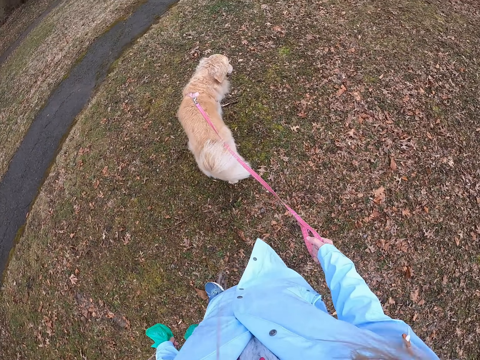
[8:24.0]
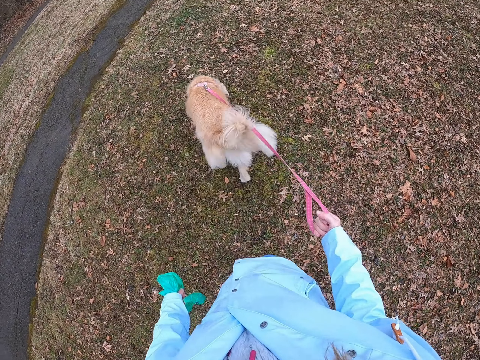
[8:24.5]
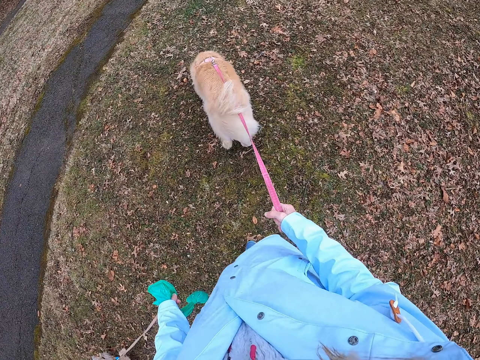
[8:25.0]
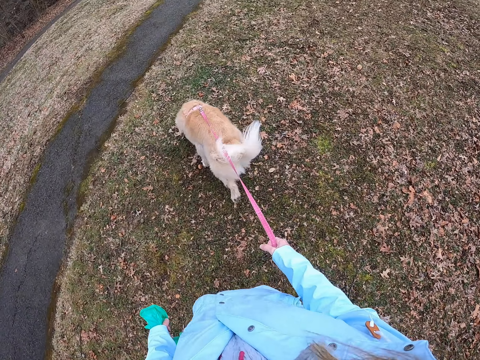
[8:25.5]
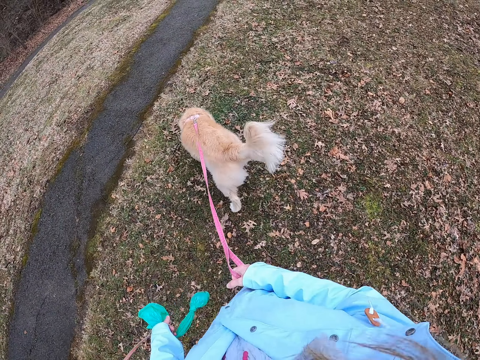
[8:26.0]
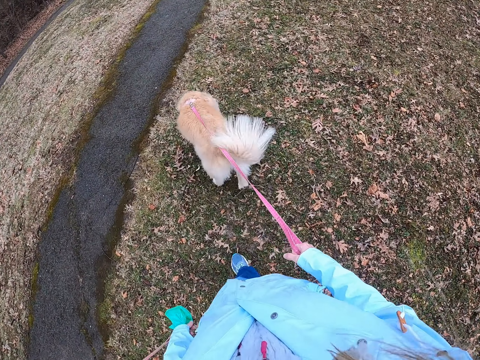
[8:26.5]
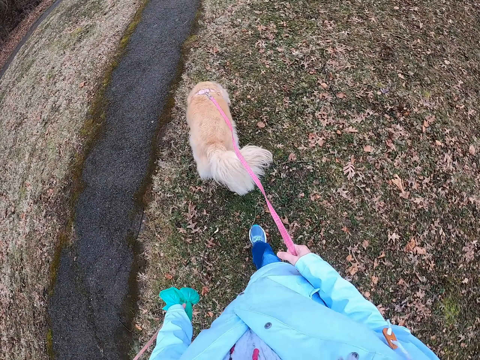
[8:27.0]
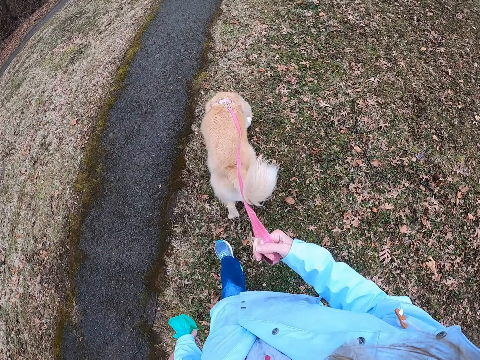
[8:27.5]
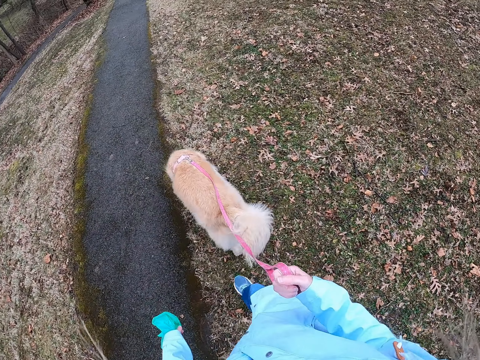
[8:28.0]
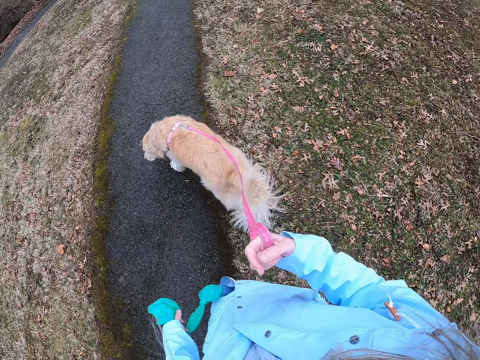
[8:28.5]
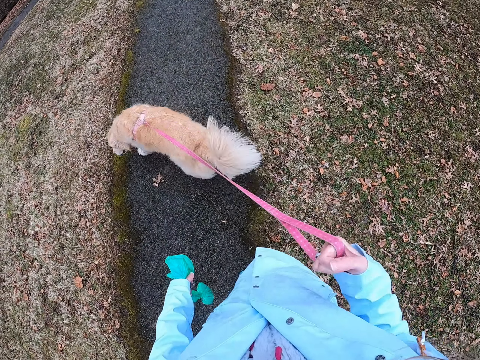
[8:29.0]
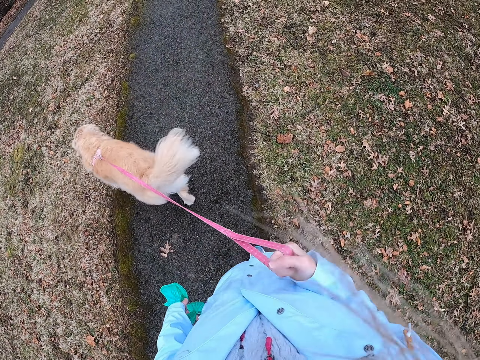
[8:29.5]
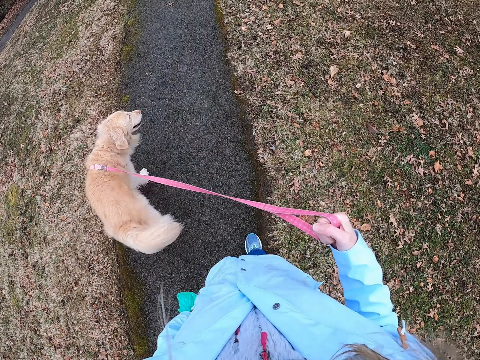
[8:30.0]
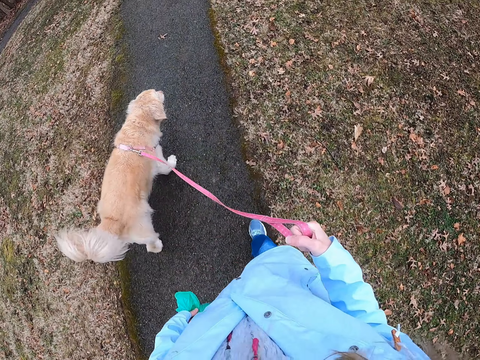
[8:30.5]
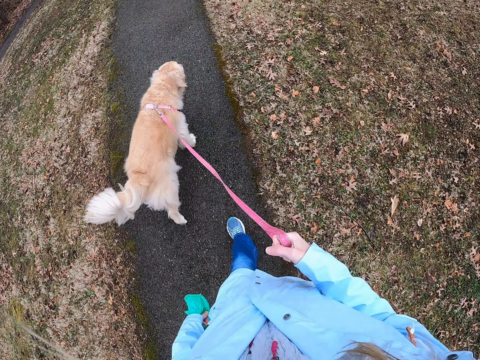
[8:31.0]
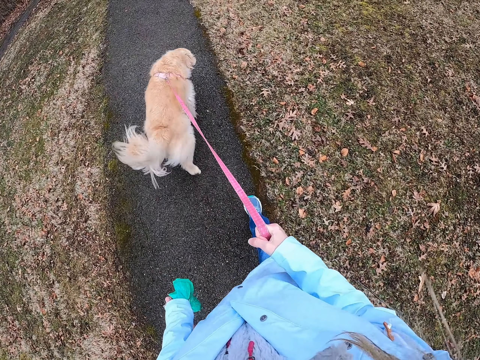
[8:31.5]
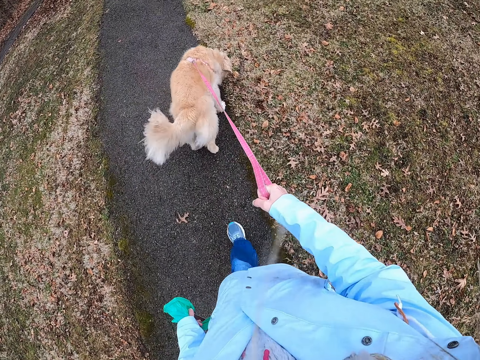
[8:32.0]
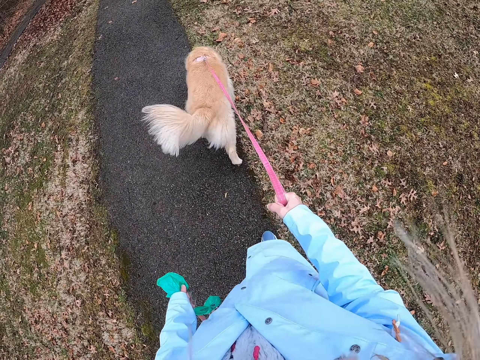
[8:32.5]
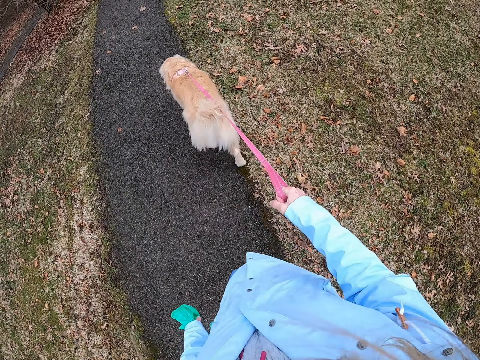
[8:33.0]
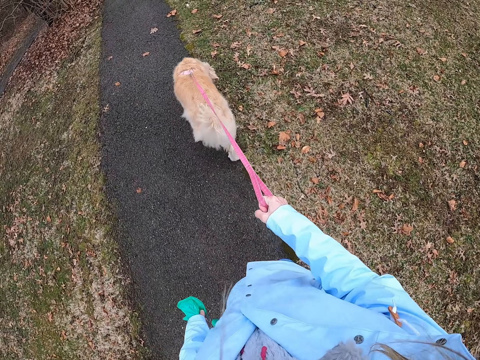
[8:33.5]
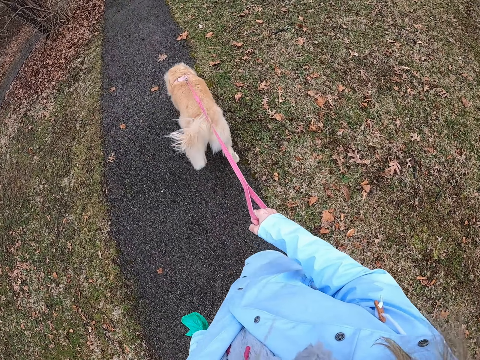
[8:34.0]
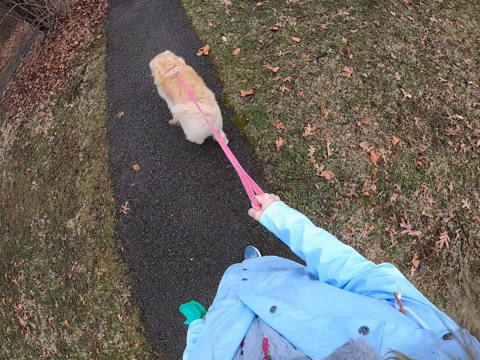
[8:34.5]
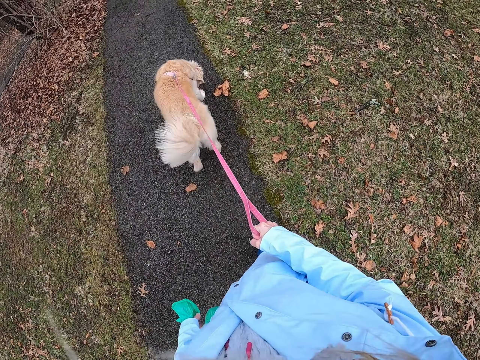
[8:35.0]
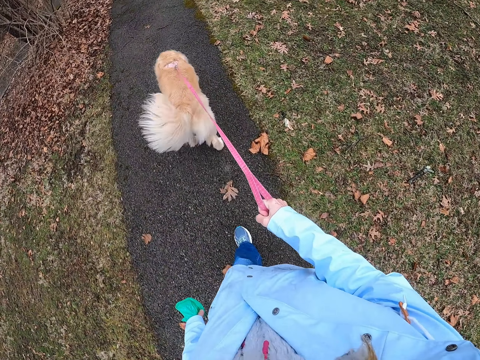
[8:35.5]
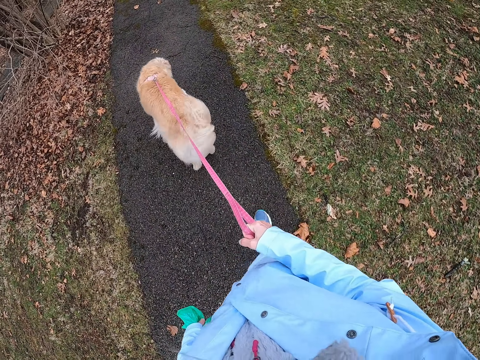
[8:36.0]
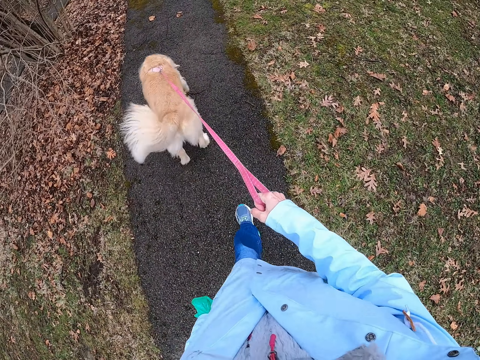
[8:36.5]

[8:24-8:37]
The camera wearer walks on a grass area holding dogs. They walk on the road holding the dogs.

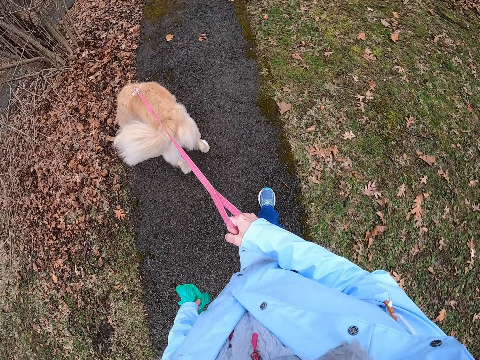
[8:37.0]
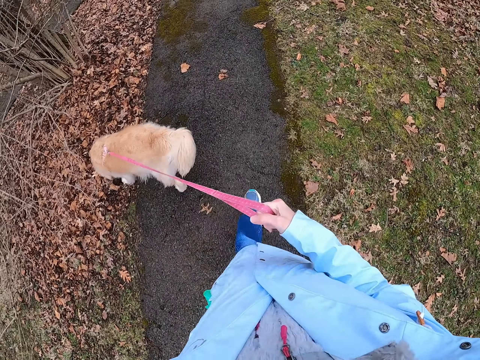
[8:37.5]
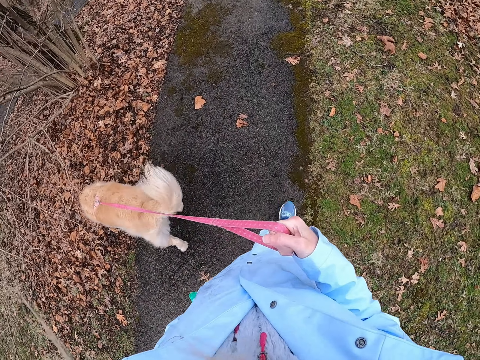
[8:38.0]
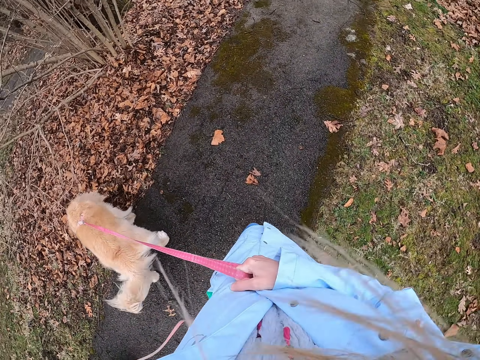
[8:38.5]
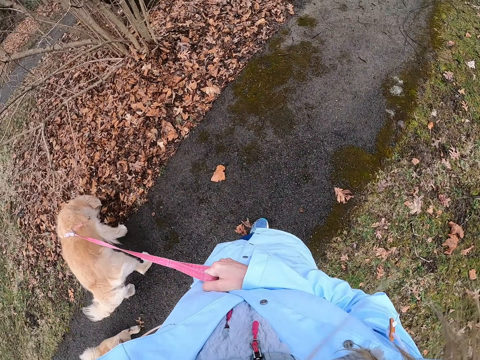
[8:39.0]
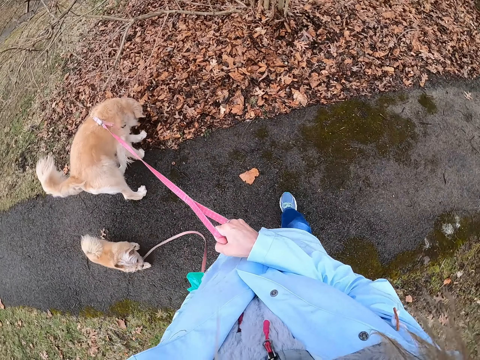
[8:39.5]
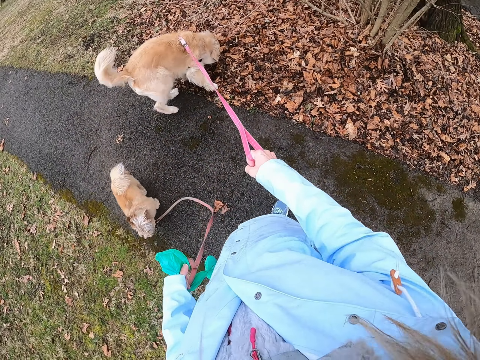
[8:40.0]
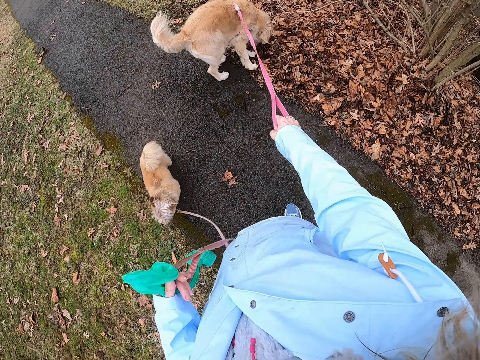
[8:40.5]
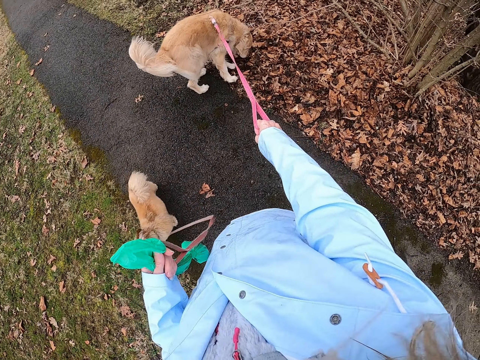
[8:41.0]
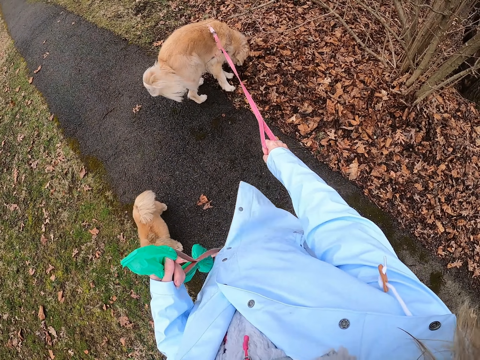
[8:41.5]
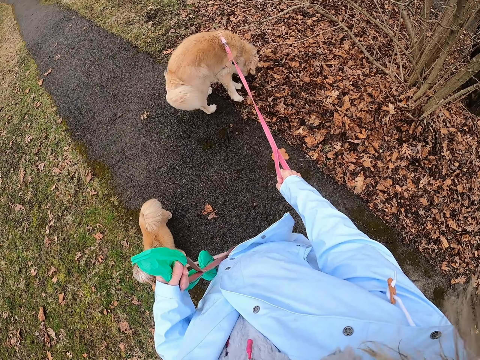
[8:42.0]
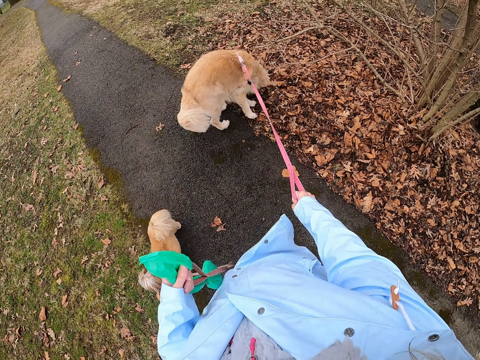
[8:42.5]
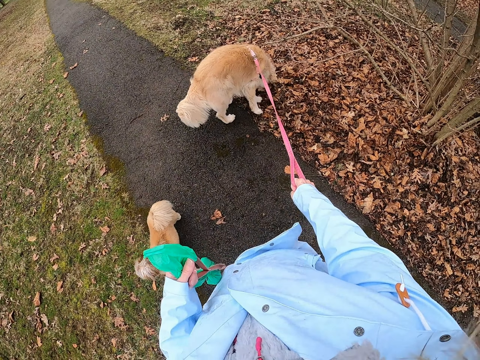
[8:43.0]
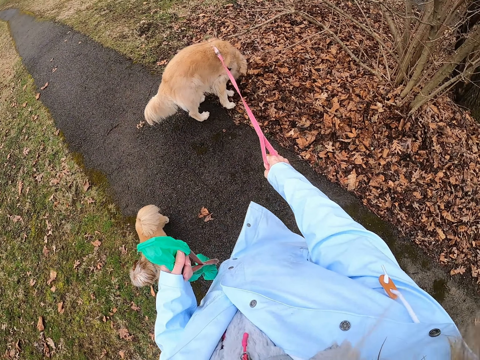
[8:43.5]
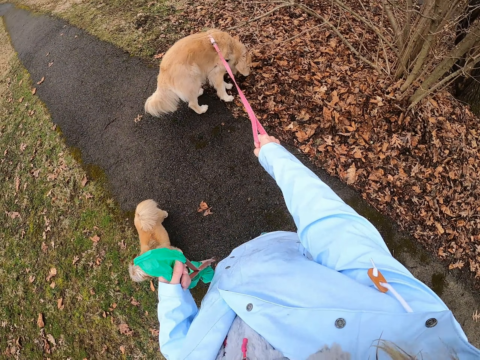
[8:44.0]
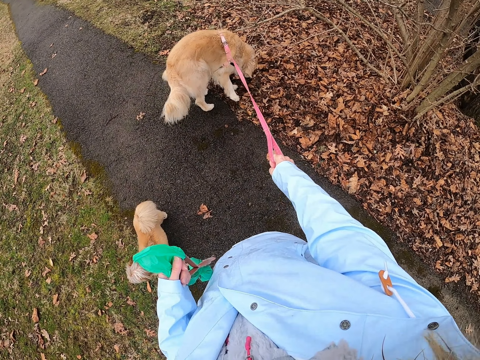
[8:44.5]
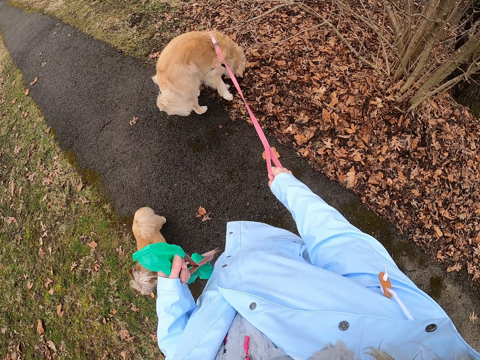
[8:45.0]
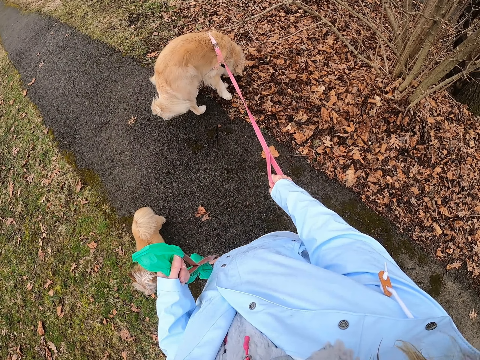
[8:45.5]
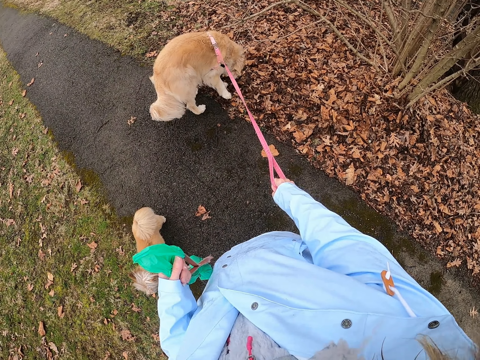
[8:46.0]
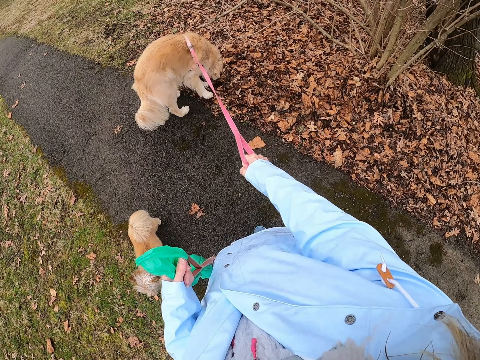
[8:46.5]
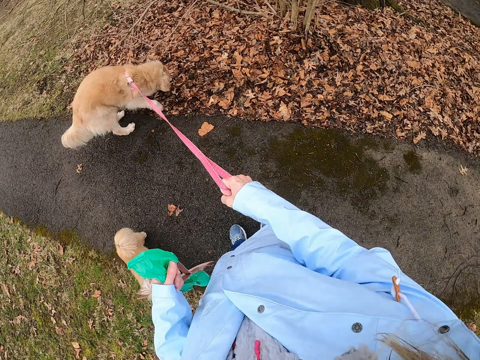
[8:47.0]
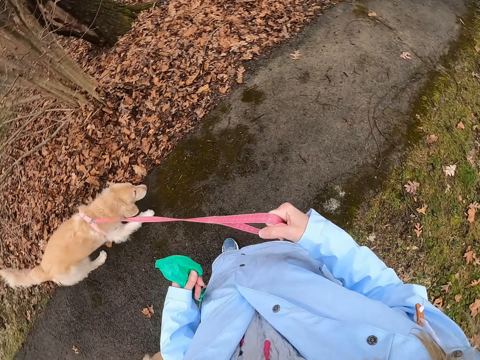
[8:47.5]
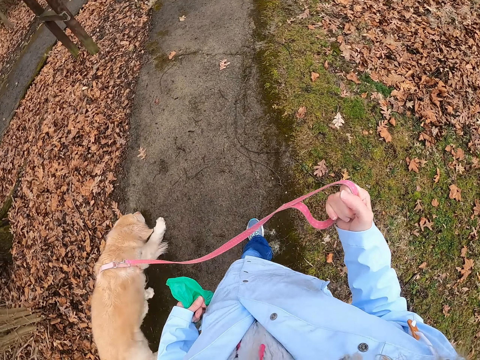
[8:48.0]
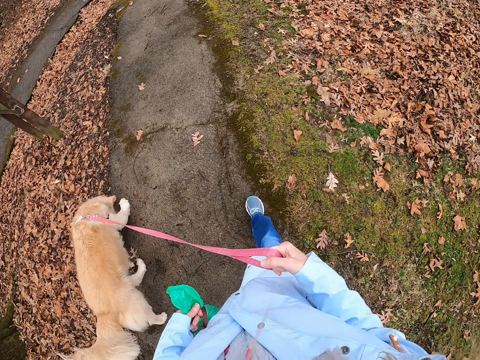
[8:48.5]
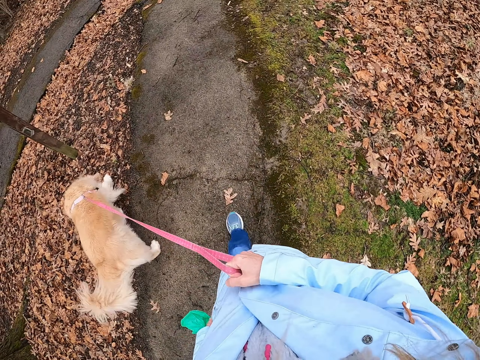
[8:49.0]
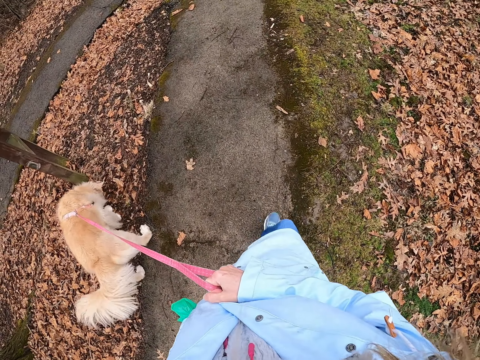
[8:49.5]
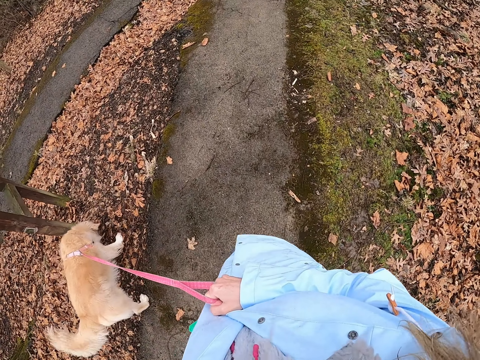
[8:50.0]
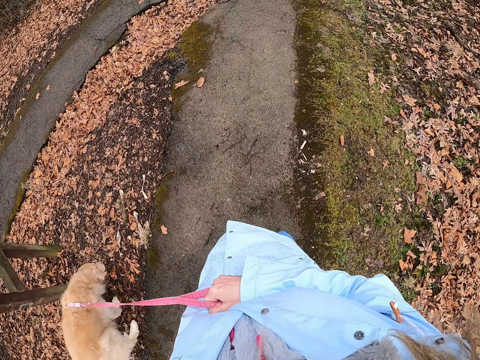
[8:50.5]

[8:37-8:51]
The camera wearer stands on the road holding dogs. They push the dog to the road and walk on the road holding the dogs.
